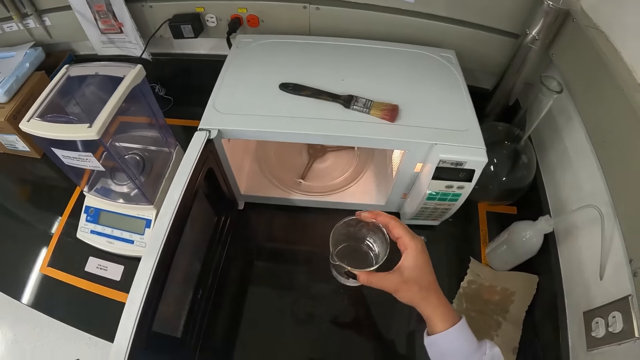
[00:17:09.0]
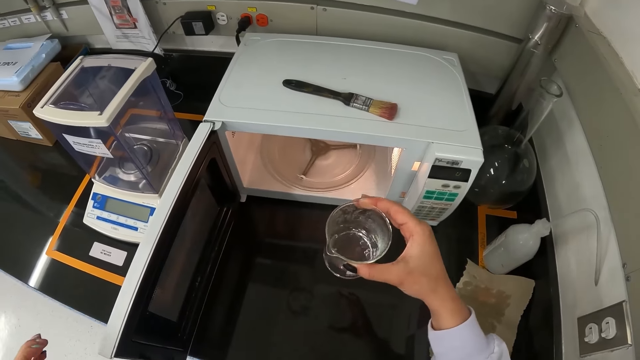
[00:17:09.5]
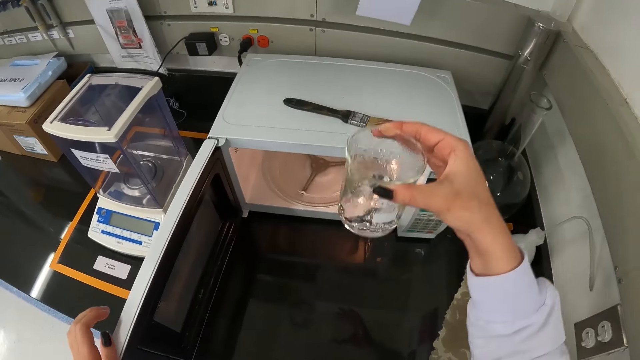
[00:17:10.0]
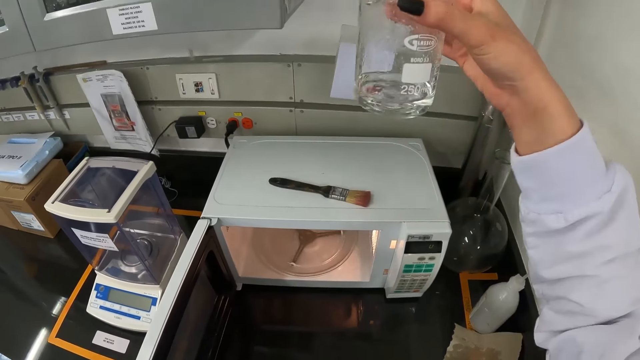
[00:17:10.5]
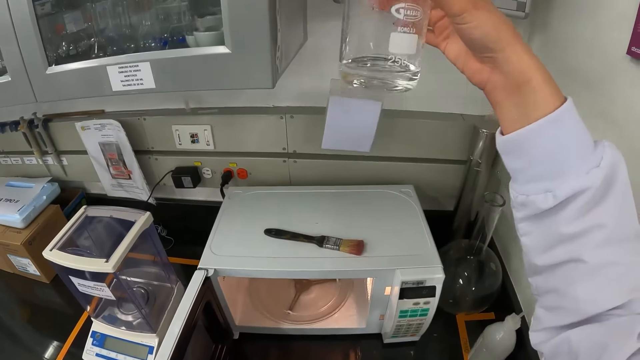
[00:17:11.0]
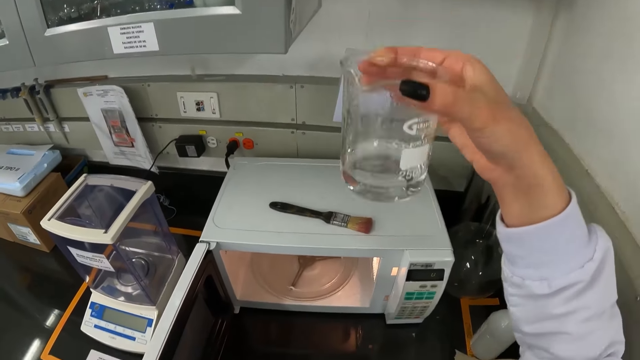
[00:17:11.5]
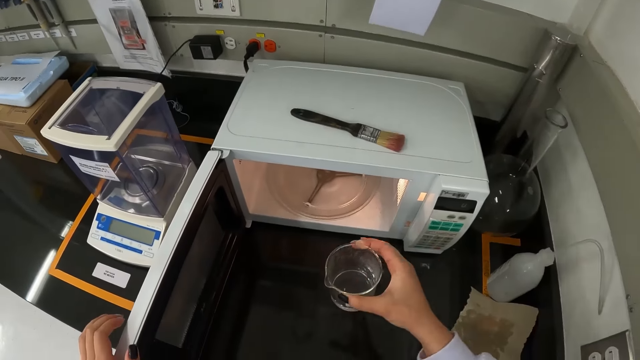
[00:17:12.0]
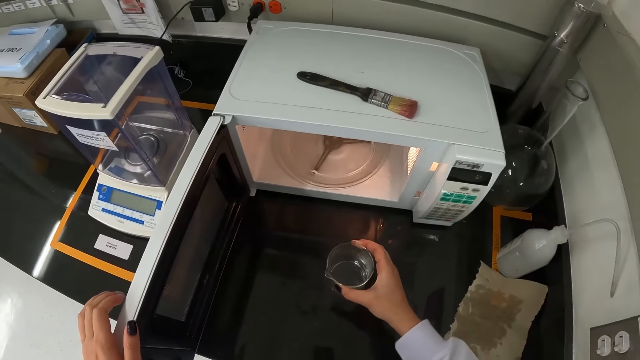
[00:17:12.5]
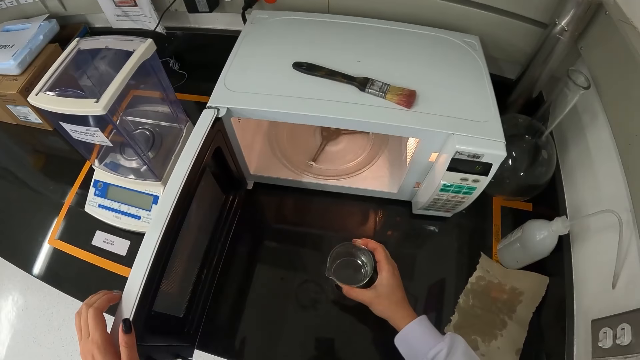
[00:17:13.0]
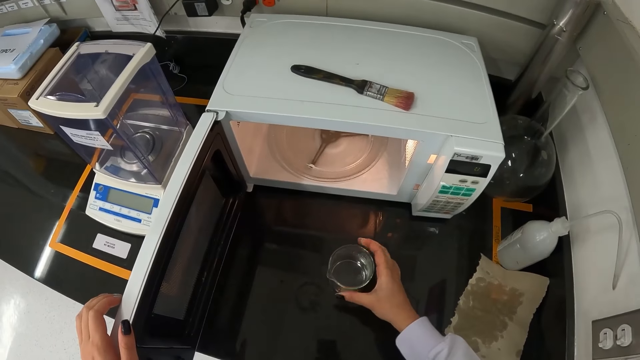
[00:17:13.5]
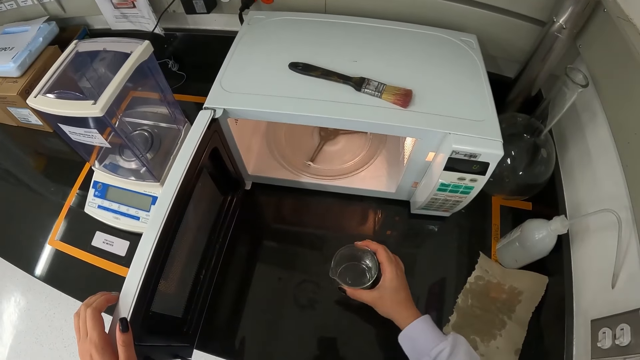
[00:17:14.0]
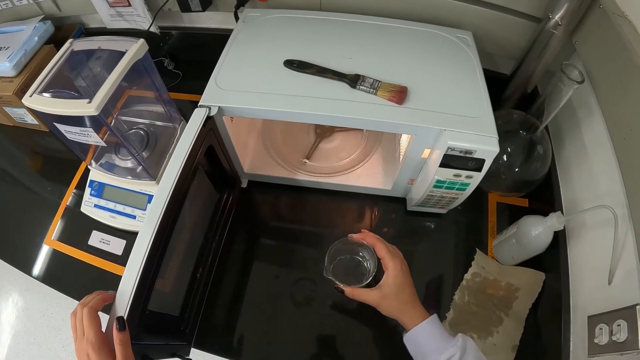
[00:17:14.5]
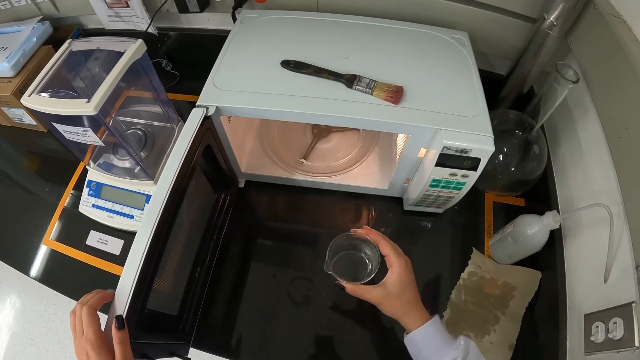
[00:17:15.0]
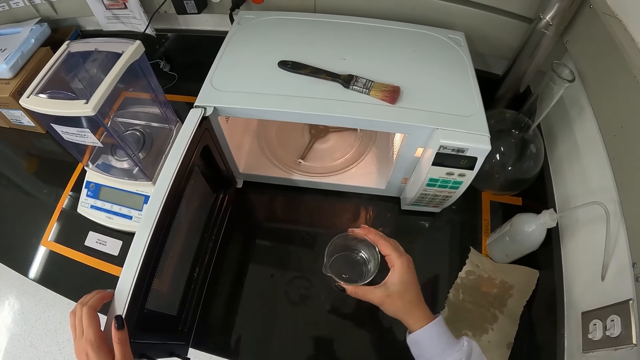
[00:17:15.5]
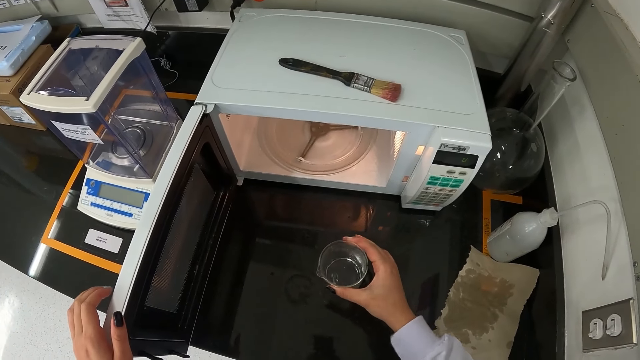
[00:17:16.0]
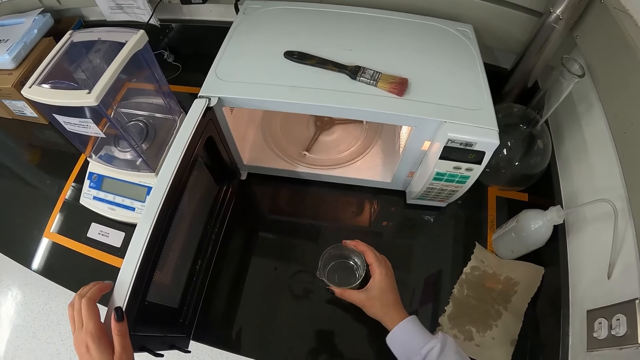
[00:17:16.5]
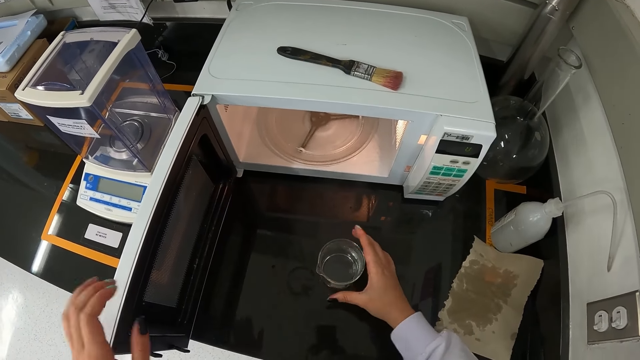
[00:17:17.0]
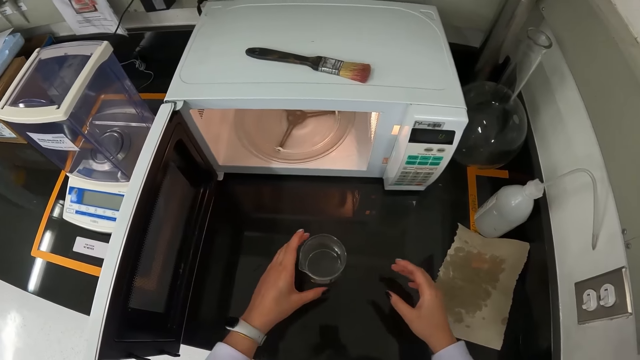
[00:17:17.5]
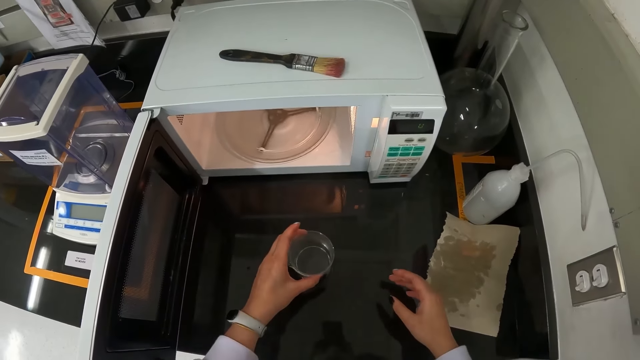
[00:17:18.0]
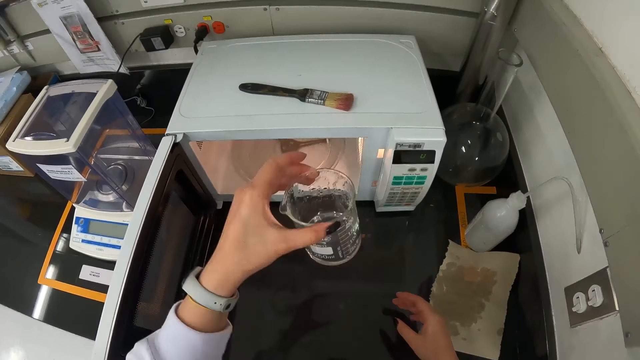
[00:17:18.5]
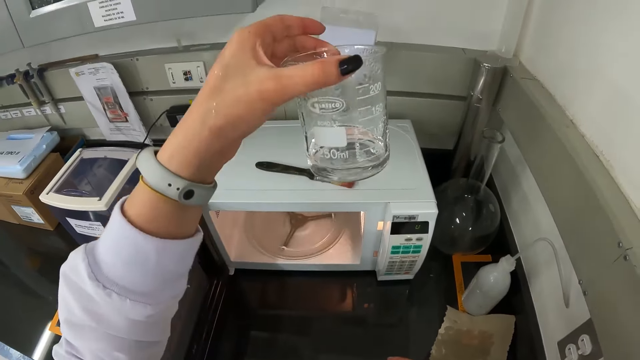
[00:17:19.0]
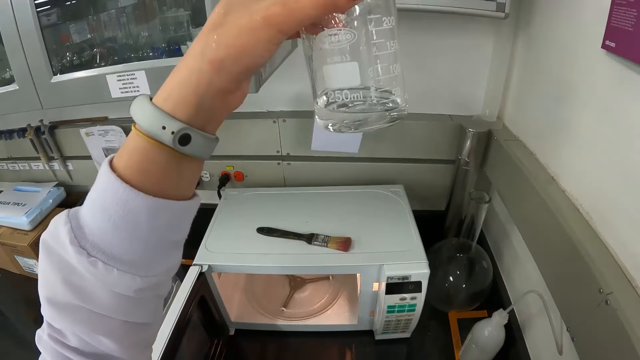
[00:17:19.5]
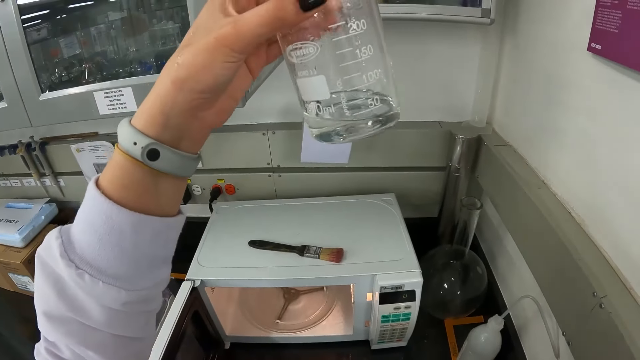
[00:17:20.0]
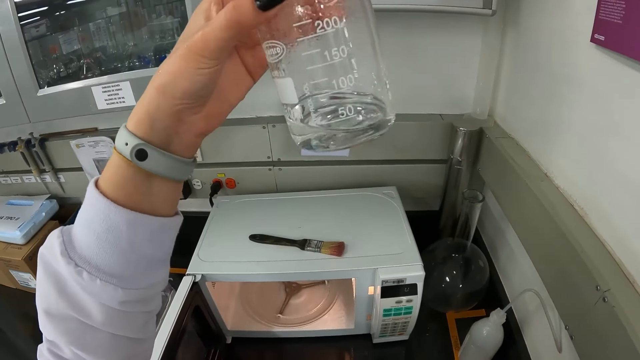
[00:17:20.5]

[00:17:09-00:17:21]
The camera wearer raises the glass of specimen or beaker. She drops the beaker on the laboratory table with her right hand. She shakes the beaker with her right hand. She drops the beaker on the laboratory table with her right hand. She takes the beaker from the laboratory table with her left hand. She raises the glass of specimen with the left hand.

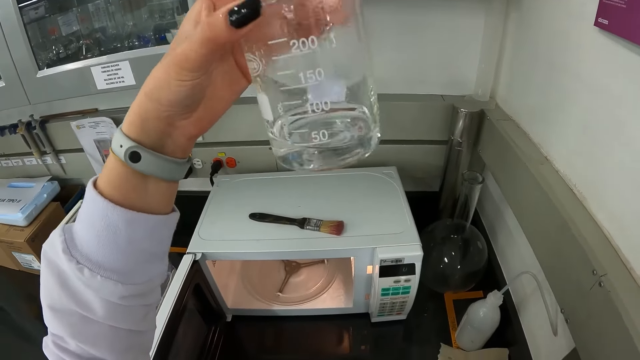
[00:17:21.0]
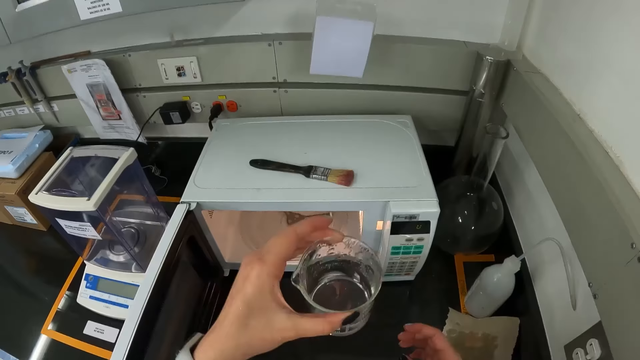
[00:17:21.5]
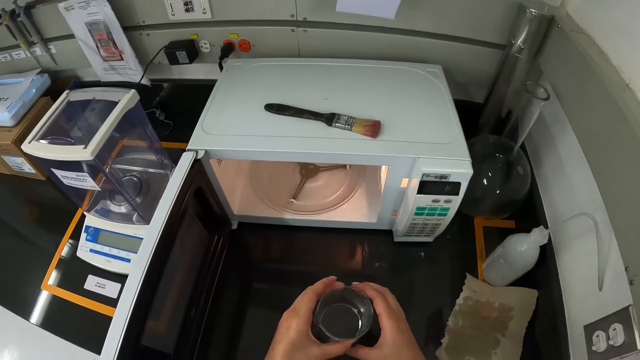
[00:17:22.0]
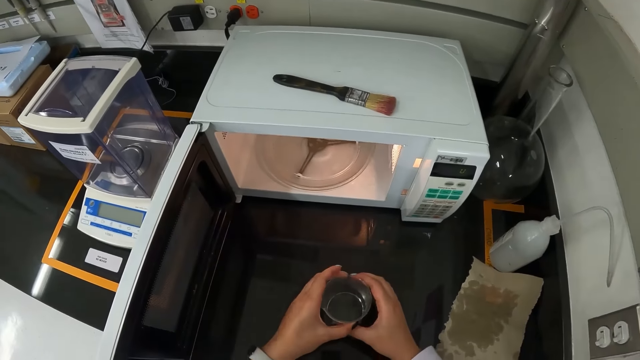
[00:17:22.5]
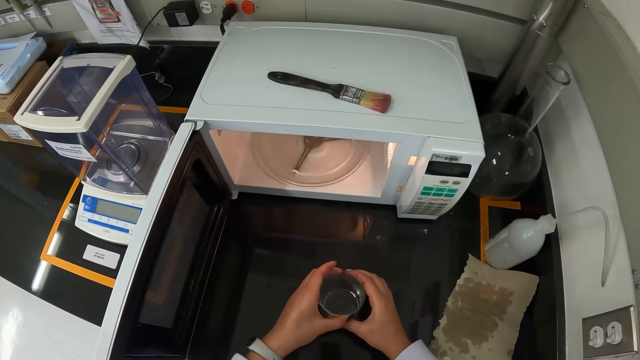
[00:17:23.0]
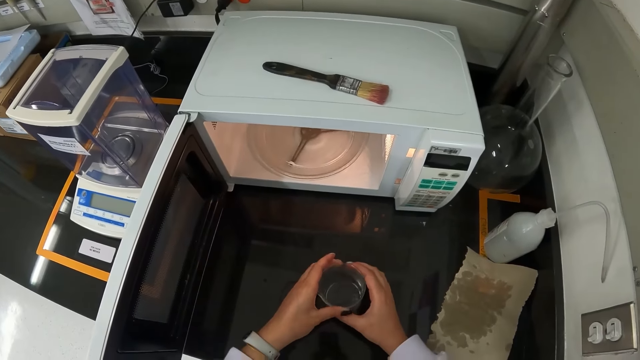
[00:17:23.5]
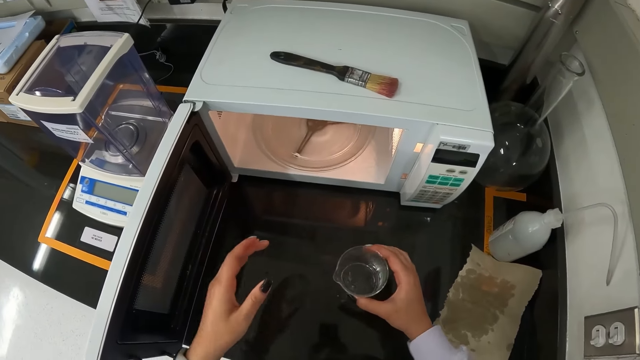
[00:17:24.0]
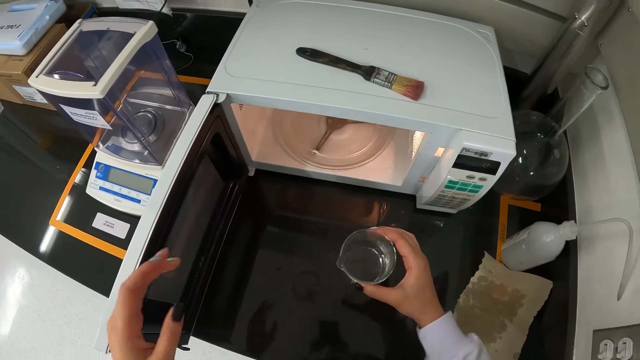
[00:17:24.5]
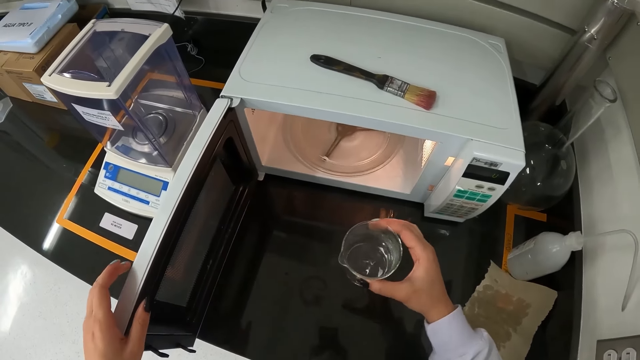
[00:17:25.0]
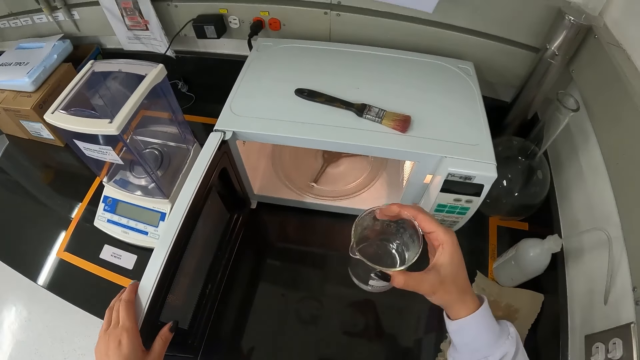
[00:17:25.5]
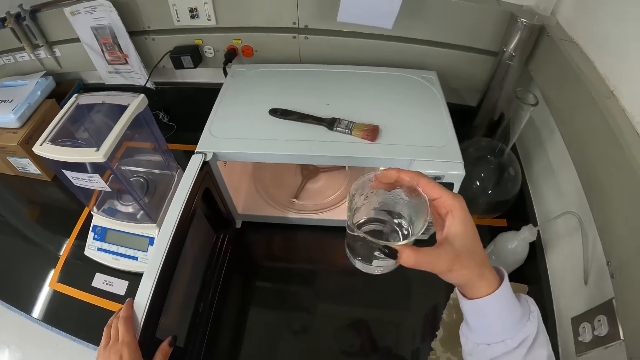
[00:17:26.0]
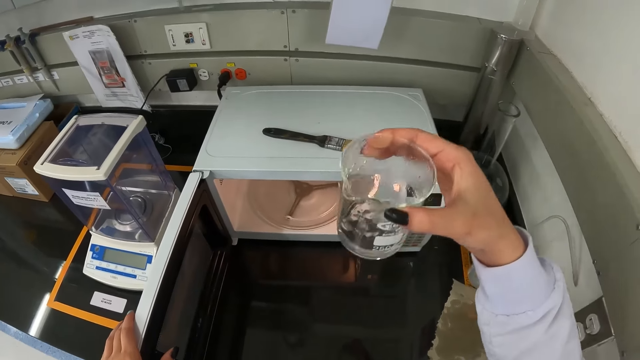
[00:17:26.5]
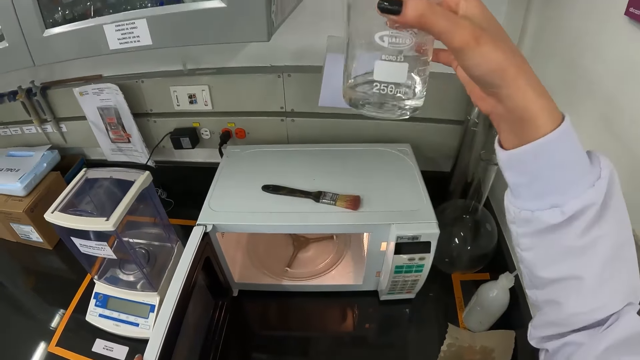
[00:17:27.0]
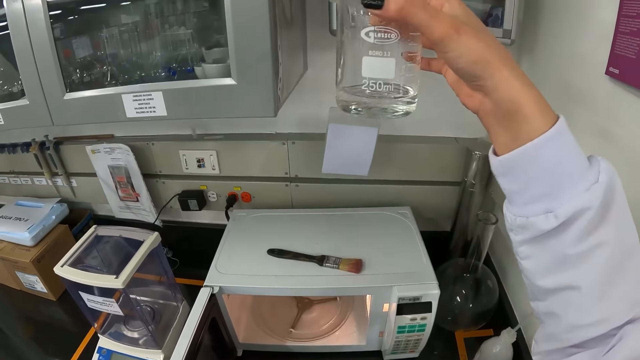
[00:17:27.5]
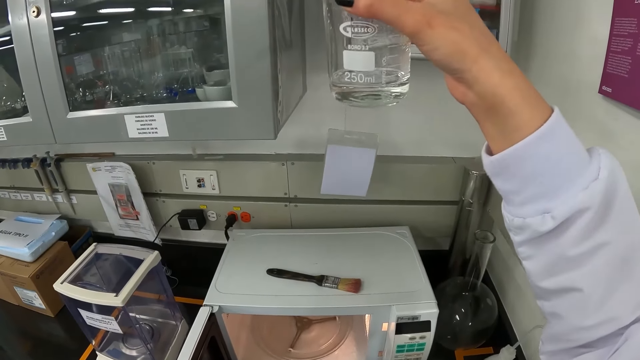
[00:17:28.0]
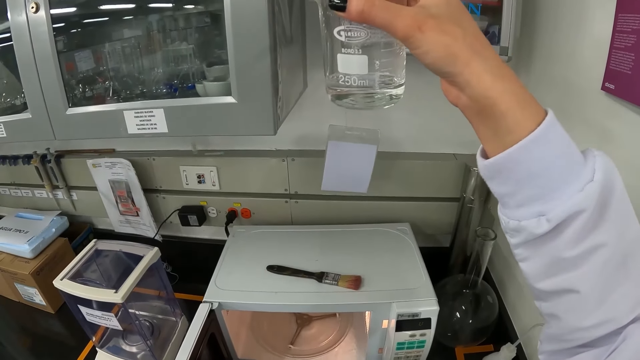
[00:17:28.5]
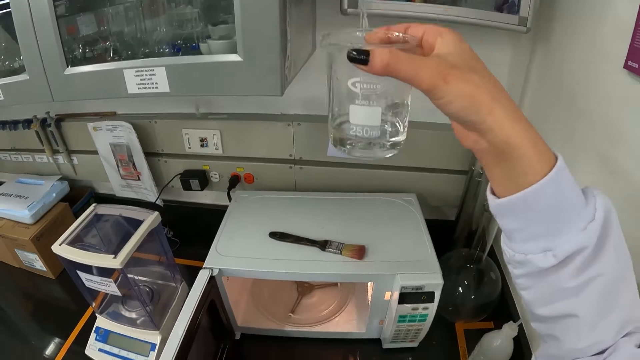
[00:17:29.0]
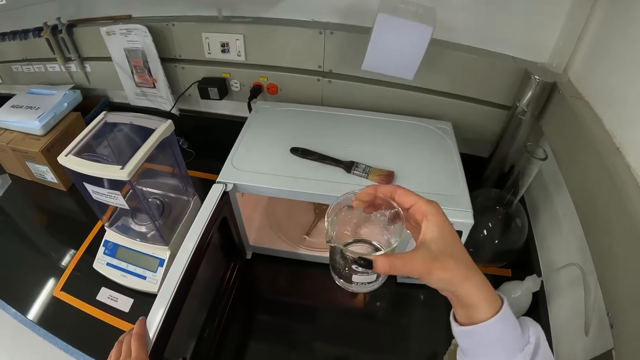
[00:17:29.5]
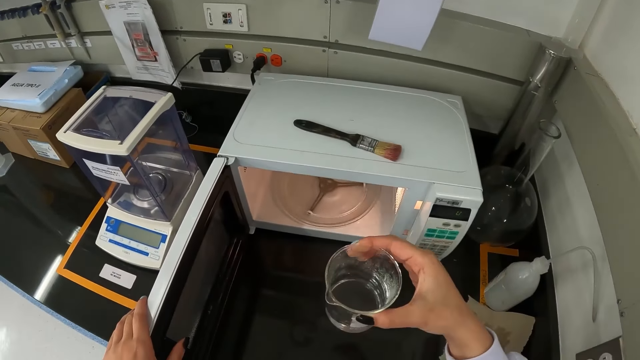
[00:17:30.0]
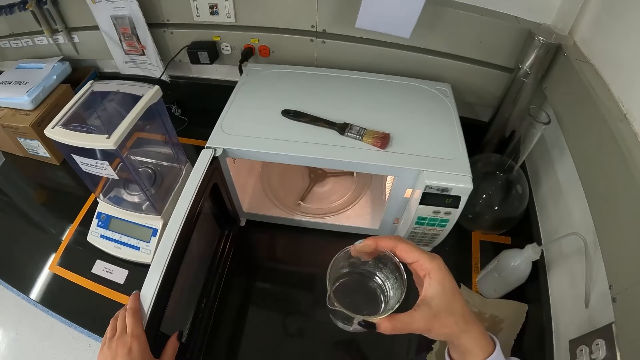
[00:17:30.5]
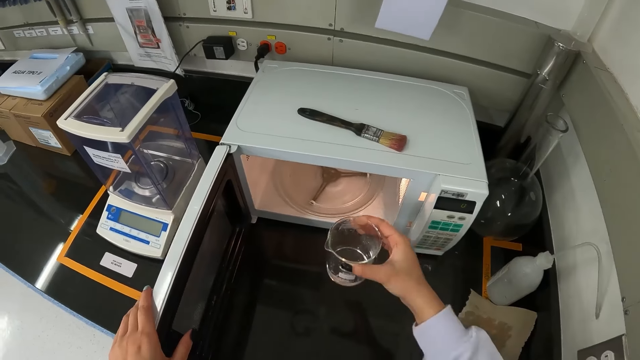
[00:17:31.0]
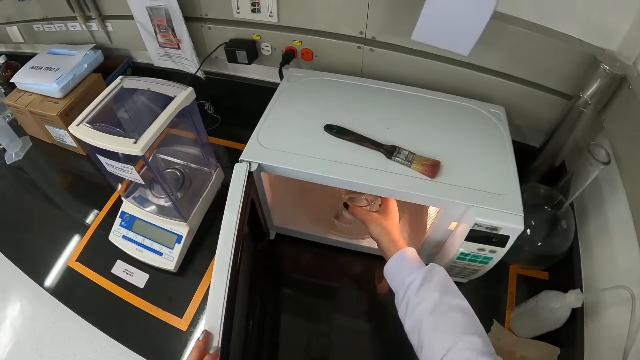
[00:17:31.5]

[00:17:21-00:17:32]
The camera wearer drops the beaker or glass of specimen on the laboratory table with her hands. She removes her left hand from the beaker. She shakes the beaker with her right hand. She raises the glass of specimen with the right hand. She sways the glass of specimen with the right hand. She drops the beaker in the microwave with her right hand.
